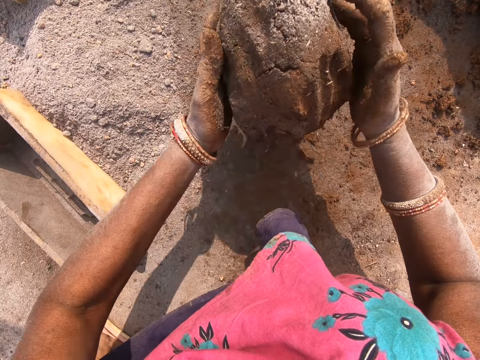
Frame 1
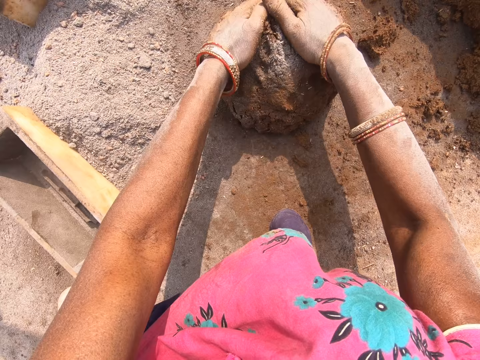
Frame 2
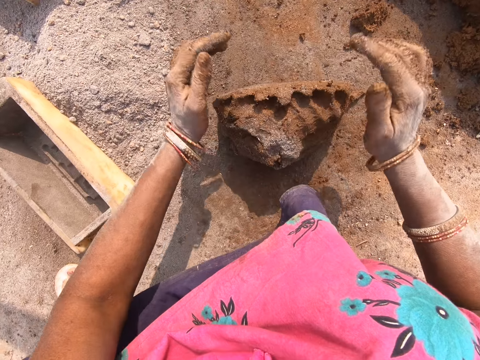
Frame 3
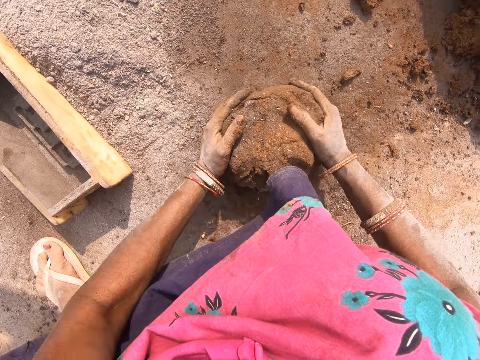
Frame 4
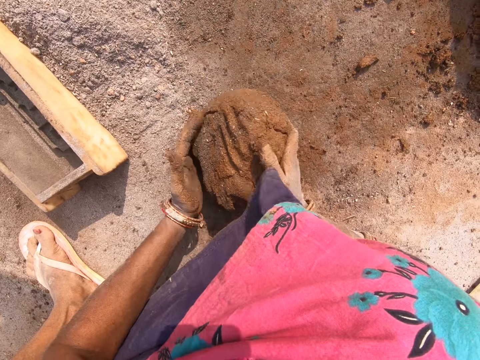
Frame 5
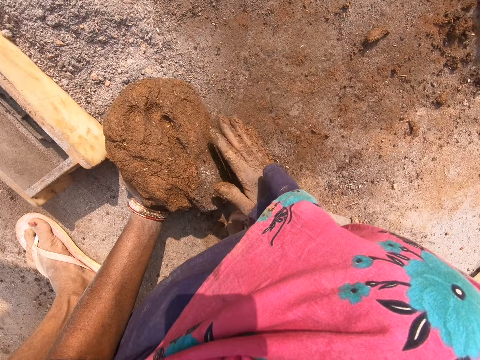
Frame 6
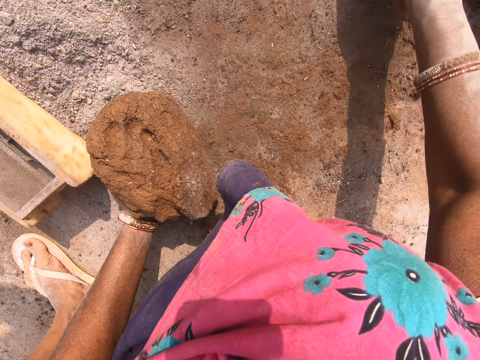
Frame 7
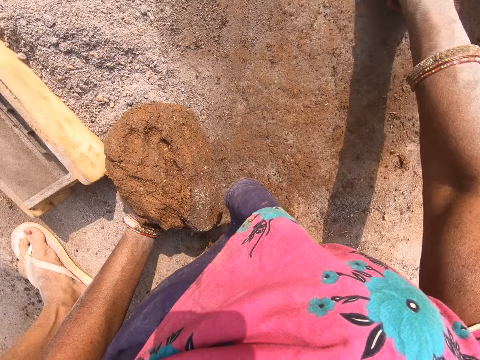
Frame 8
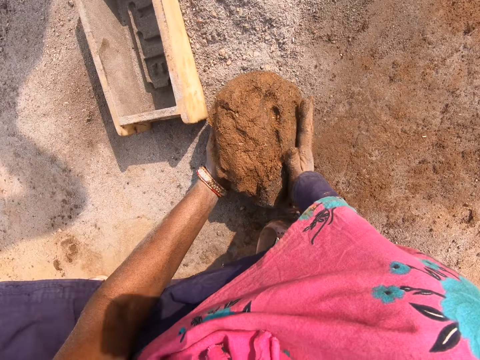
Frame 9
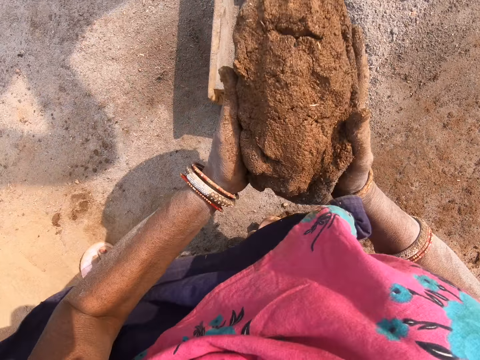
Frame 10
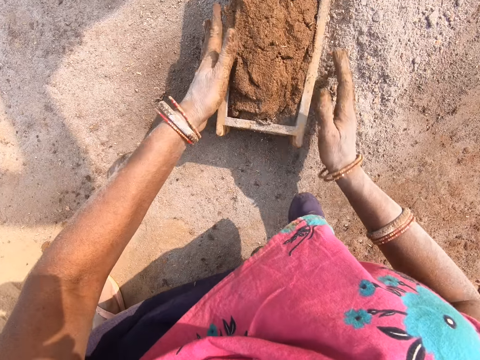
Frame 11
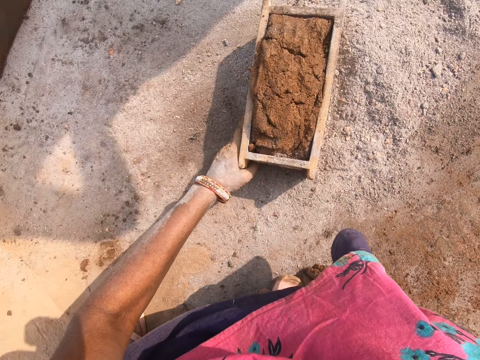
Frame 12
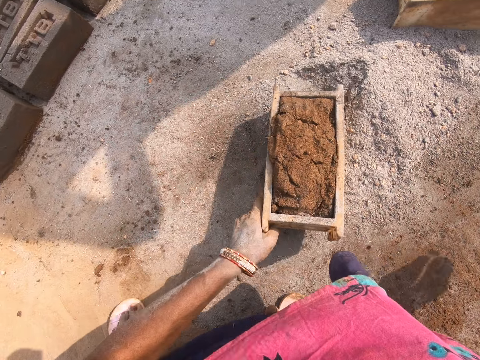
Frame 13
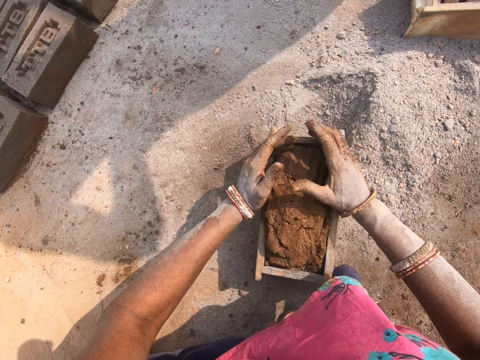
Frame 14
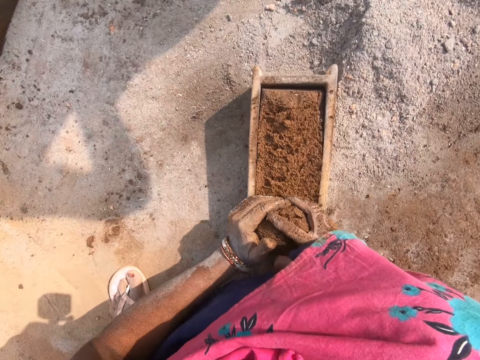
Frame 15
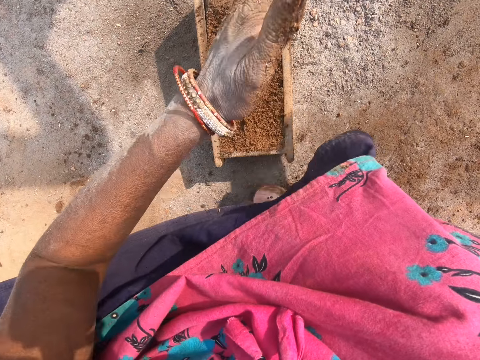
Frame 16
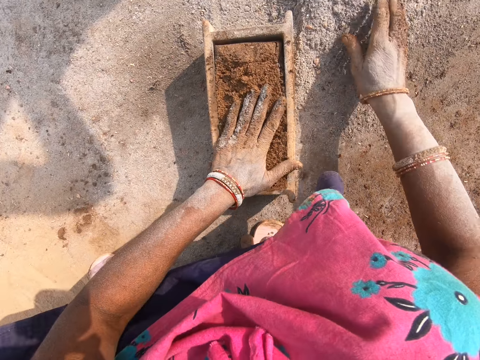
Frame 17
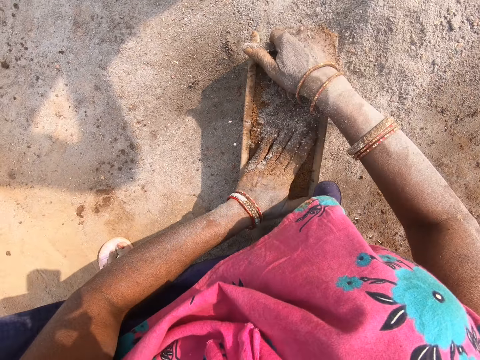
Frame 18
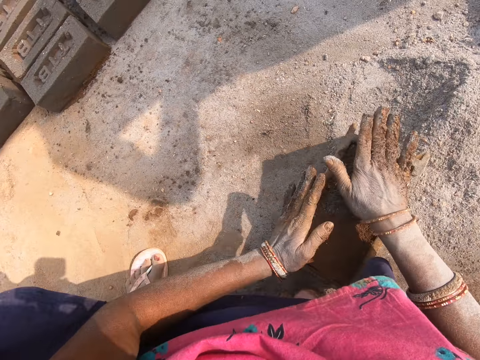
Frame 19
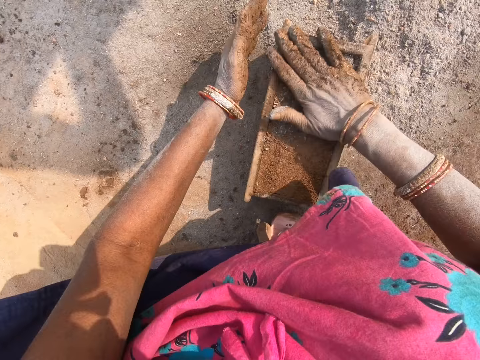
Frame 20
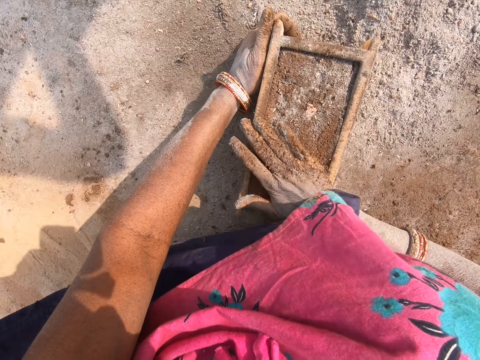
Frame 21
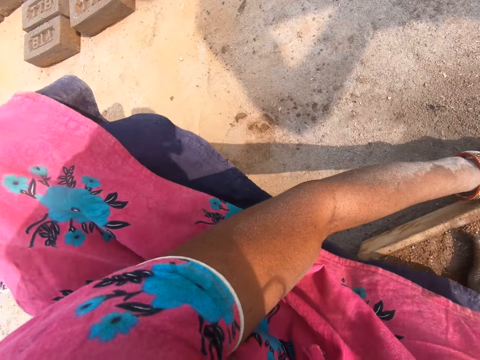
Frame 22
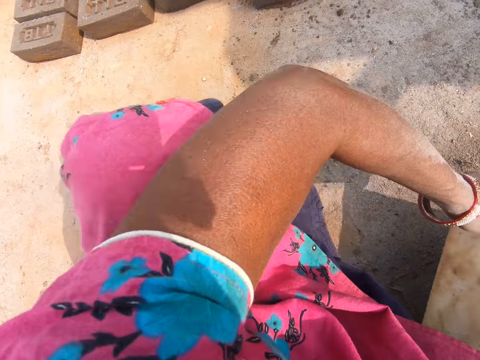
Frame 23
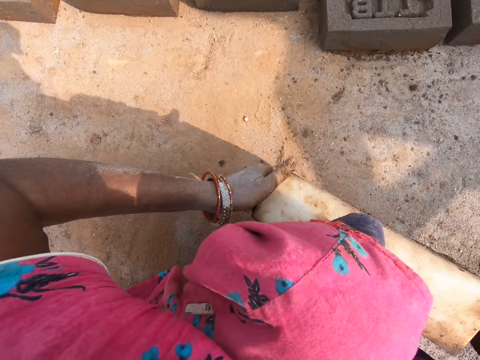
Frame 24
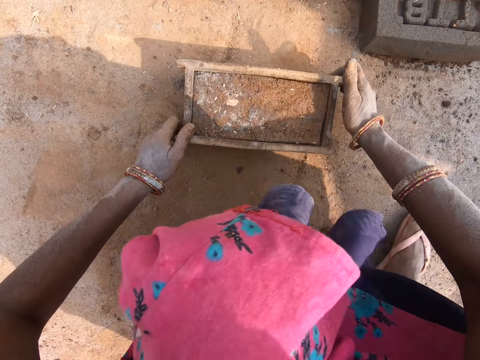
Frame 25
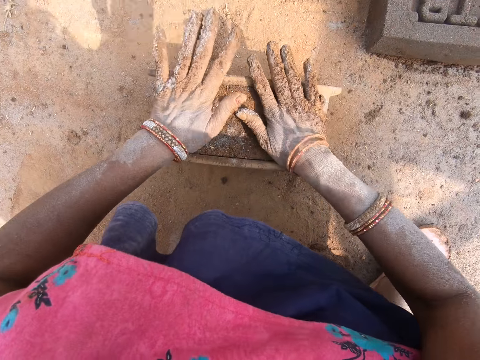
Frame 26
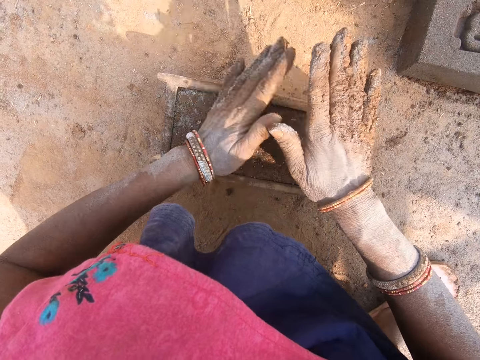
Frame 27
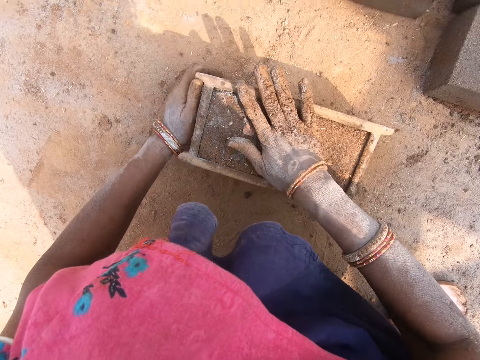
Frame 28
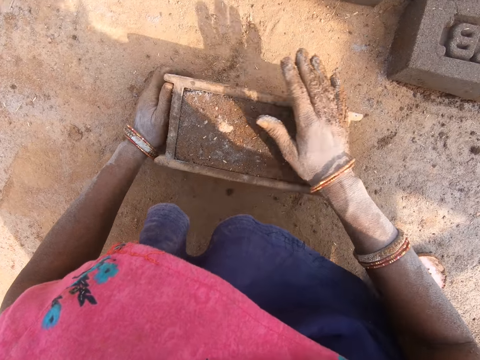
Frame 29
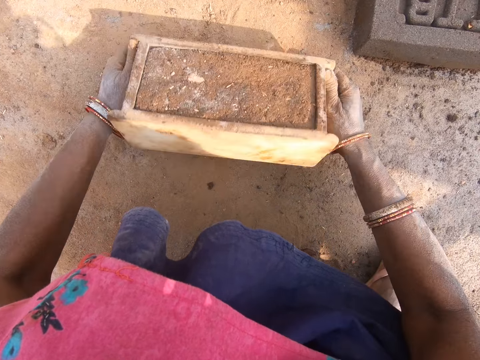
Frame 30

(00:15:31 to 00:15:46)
The camera wearer moves the clay particles. They pick the clay from the ground. They put the clay in the brick mold. They move the brick mold on the ground. They remove excess clay from the brick mold. They throw down the clay. They scoop soil or cement from the ground with a hand. They pour the soil on the brick mold. They press the cement on the clay. They flatten the clay in the brick mold. They move the brick mold on the ground. They press the clay on the brick mold.

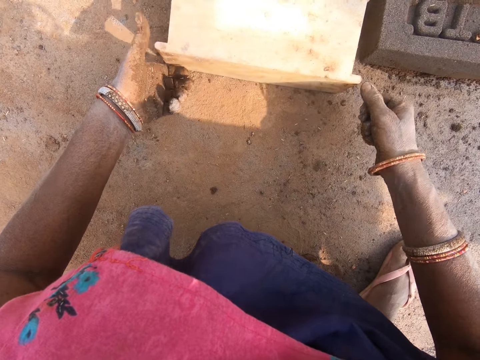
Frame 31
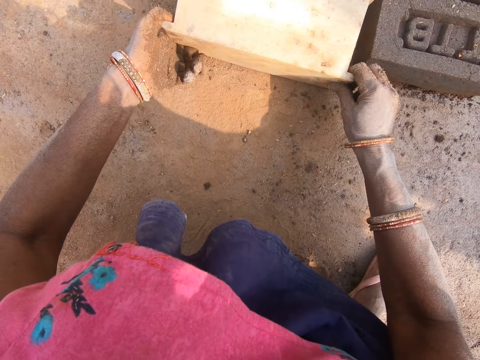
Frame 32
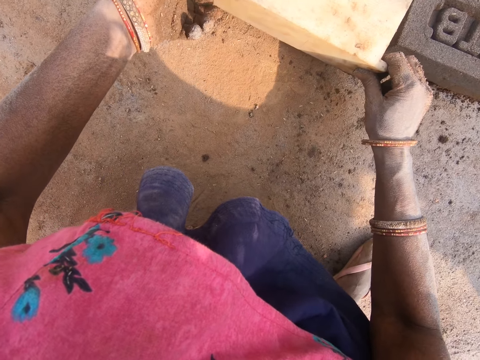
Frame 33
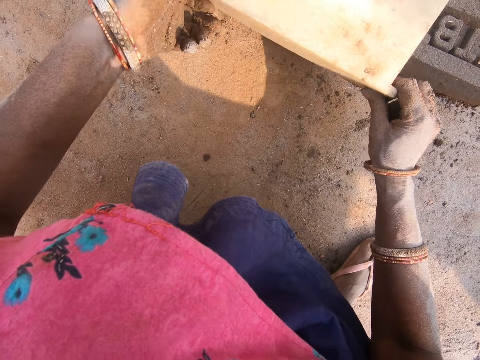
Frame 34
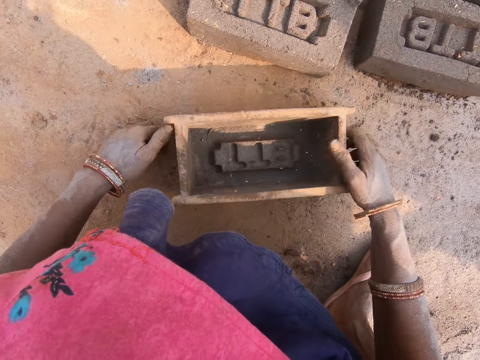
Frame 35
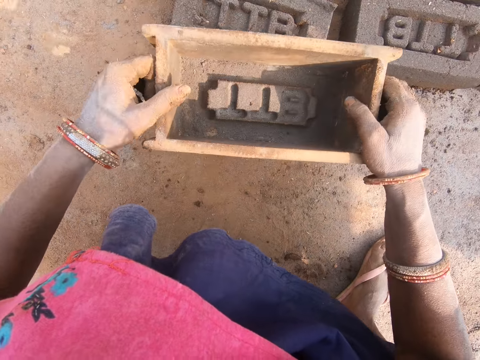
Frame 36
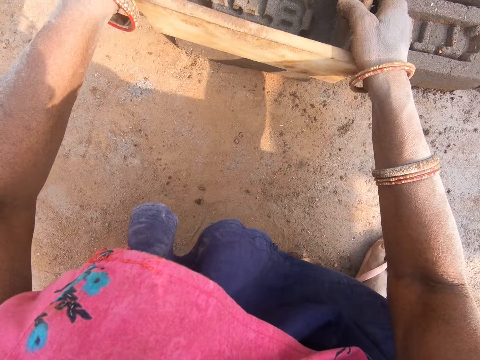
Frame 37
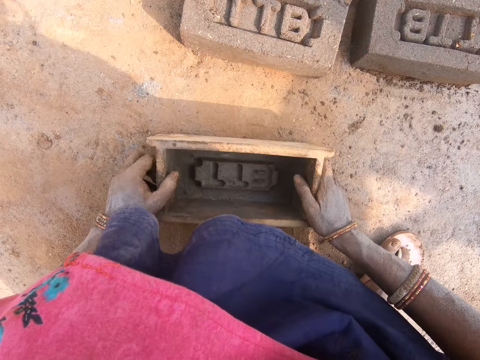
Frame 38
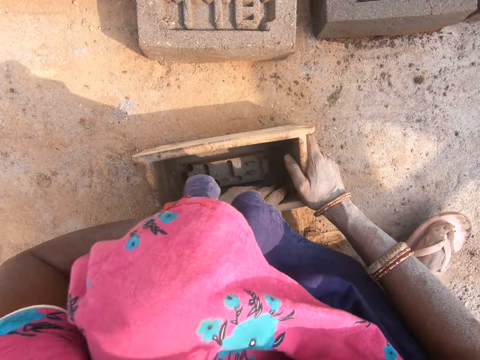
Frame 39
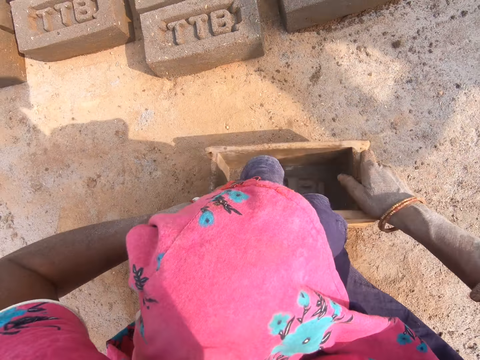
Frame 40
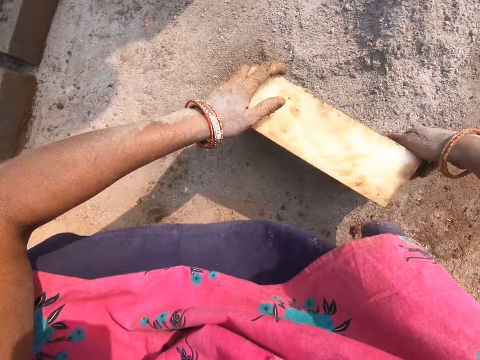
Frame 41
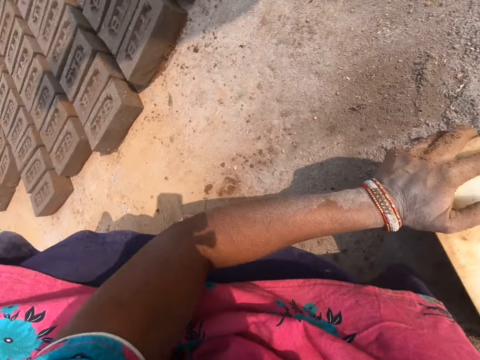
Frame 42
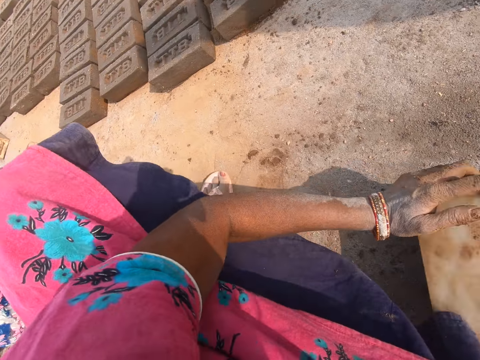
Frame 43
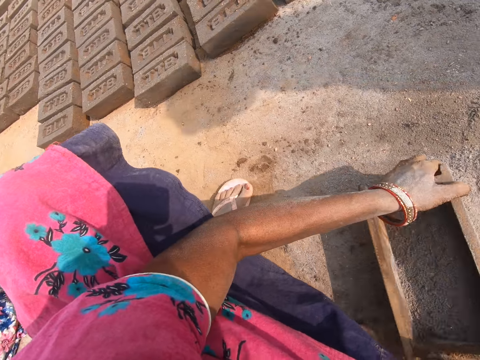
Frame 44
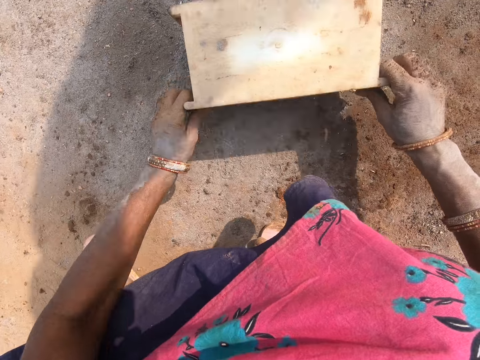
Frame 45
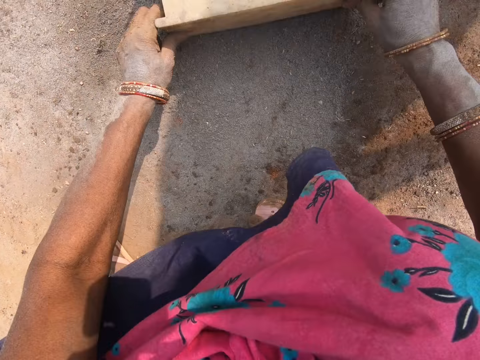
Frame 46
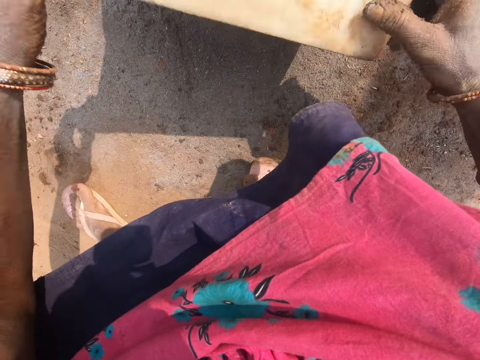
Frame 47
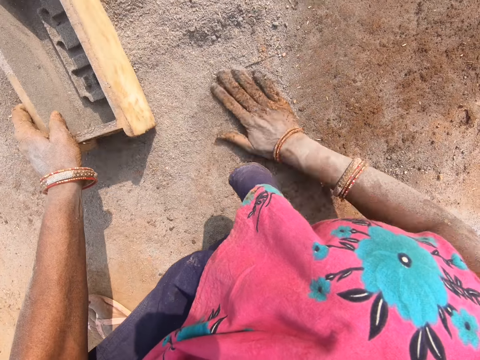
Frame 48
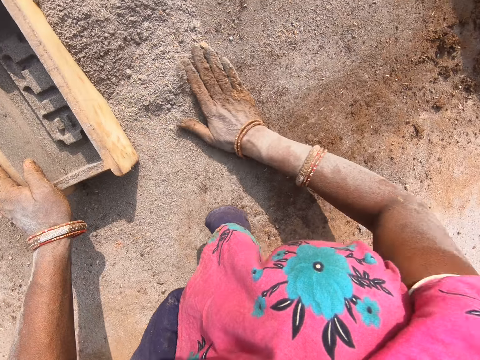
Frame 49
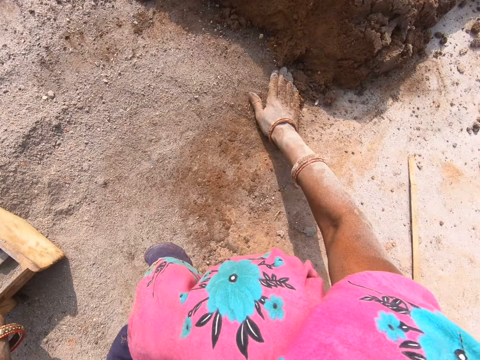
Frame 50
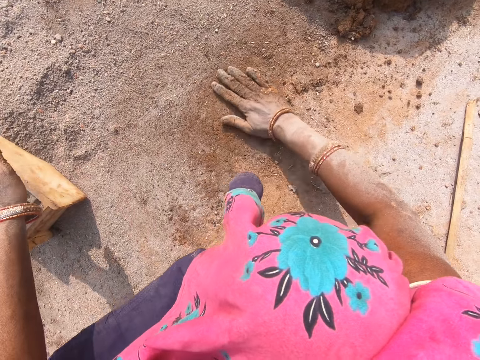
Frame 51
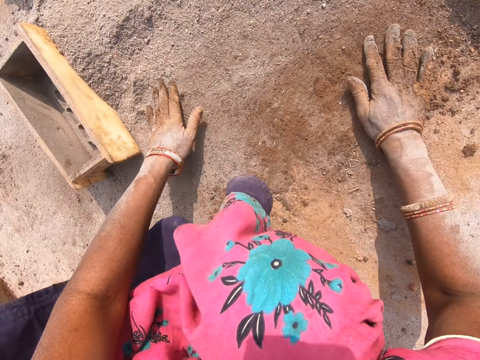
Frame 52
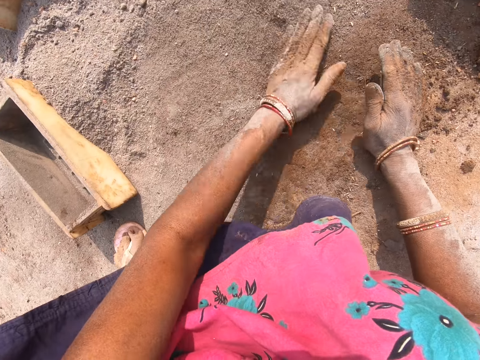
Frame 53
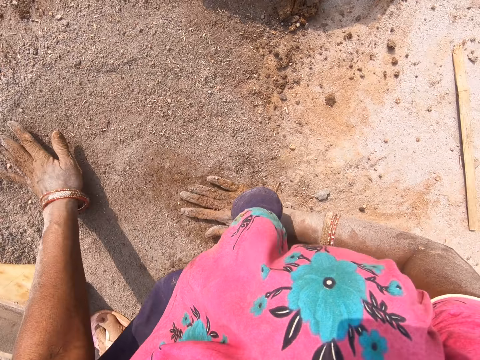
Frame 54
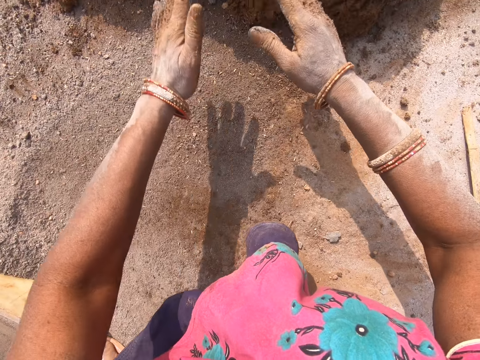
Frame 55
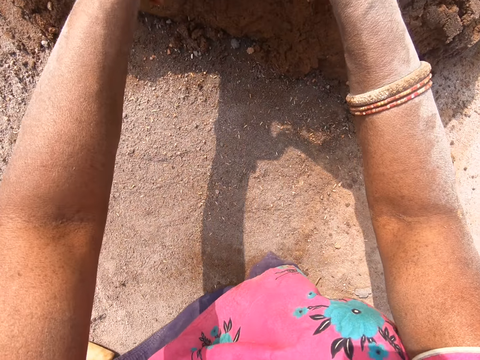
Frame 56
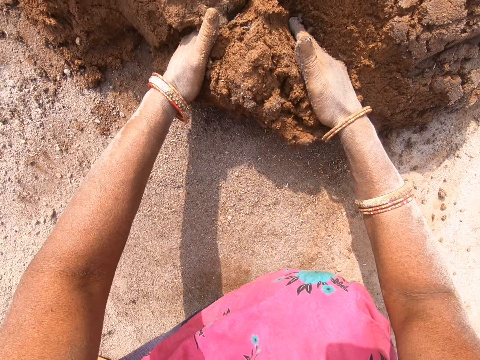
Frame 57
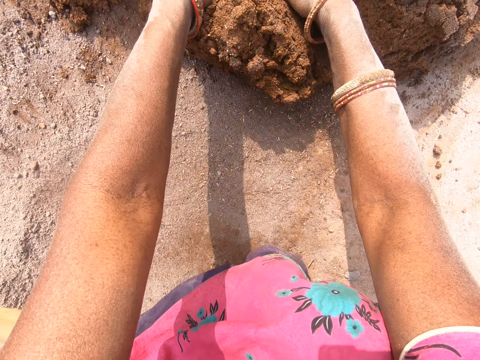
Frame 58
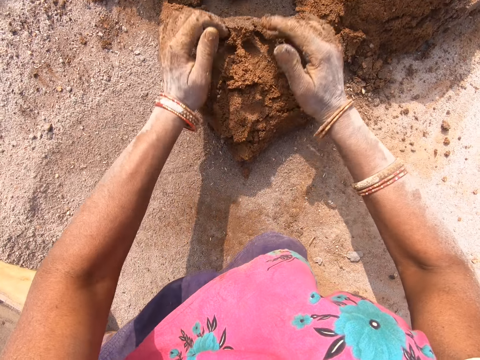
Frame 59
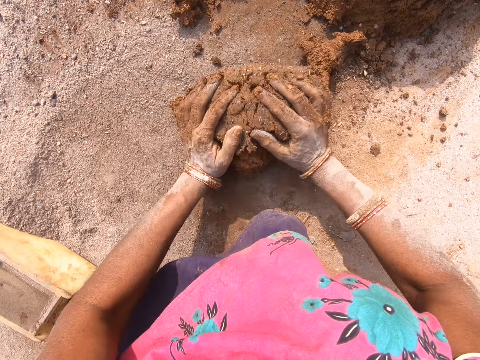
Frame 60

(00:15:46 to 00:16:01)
The camera wearer overturns a brick mold on the ground. They pick the brick mold from the ground. They put the brick mold on the ground. They pick the brick mold from the ground. They press the brick with the brick mold. They put the brick mold on the ground. They turn around. They put cement in the brick mold. They pour soil from the brick mold. They spread the soil on the ground with hands. They cut the clay. They scoop the clay from the heap.
